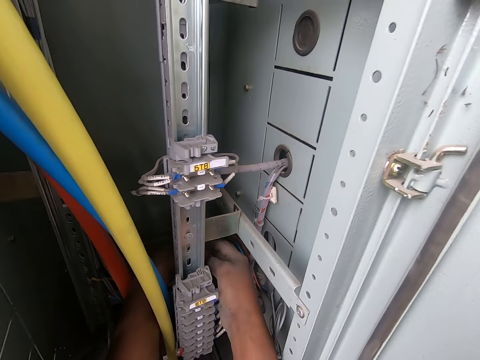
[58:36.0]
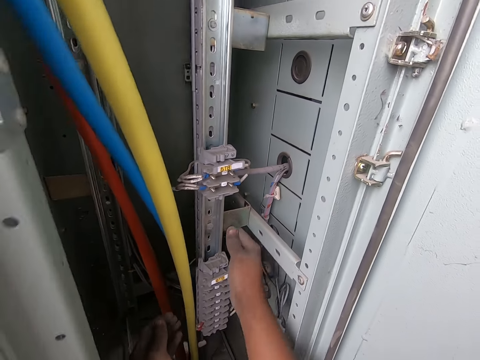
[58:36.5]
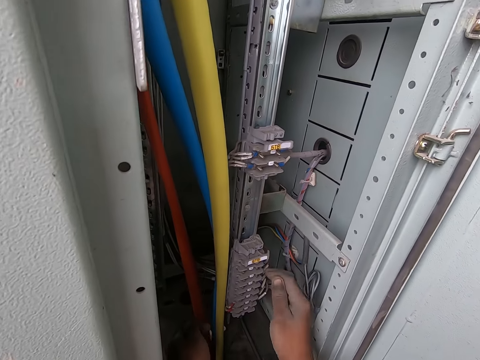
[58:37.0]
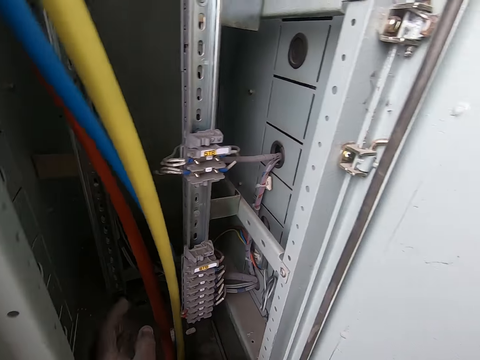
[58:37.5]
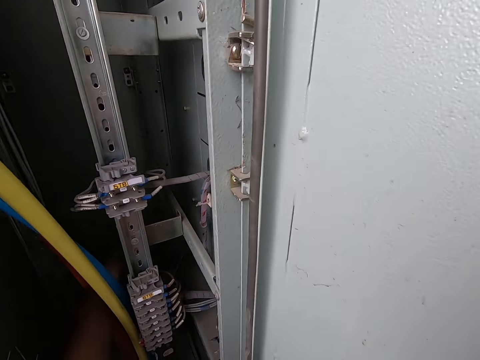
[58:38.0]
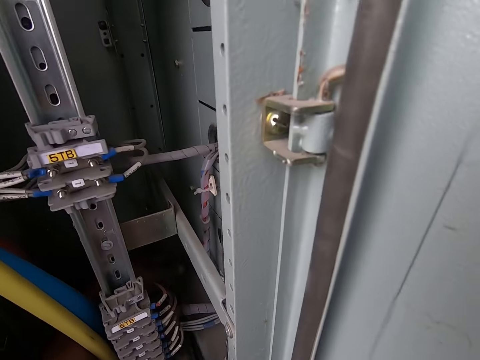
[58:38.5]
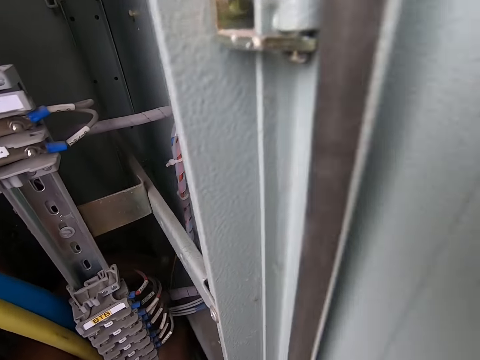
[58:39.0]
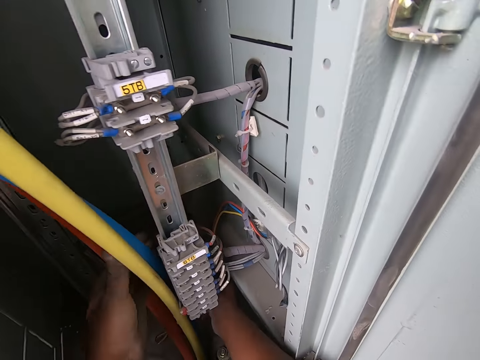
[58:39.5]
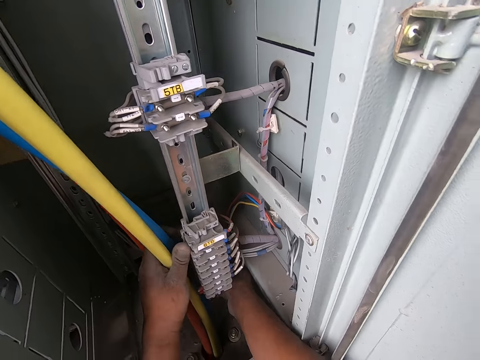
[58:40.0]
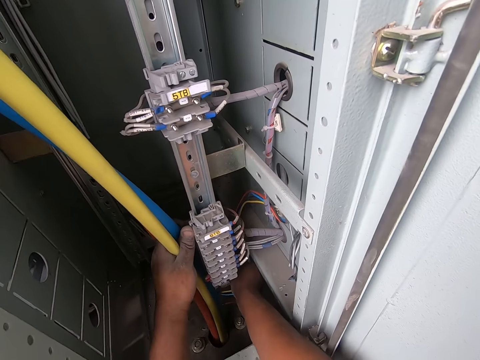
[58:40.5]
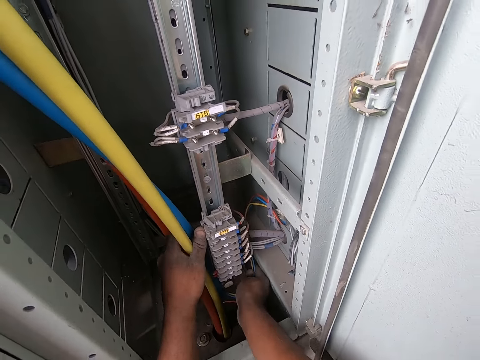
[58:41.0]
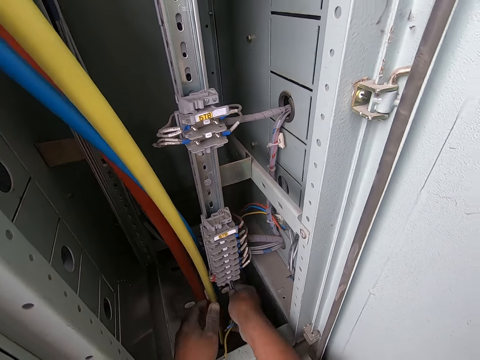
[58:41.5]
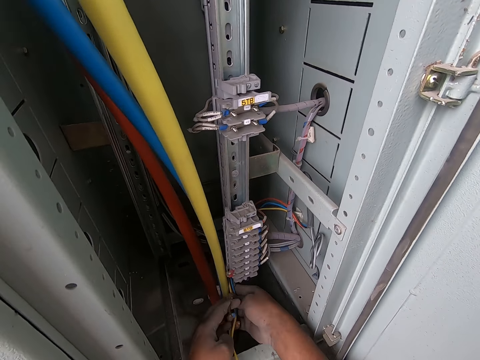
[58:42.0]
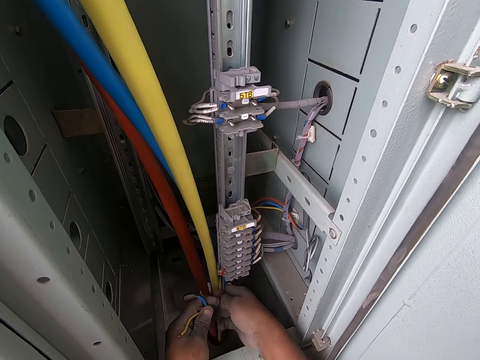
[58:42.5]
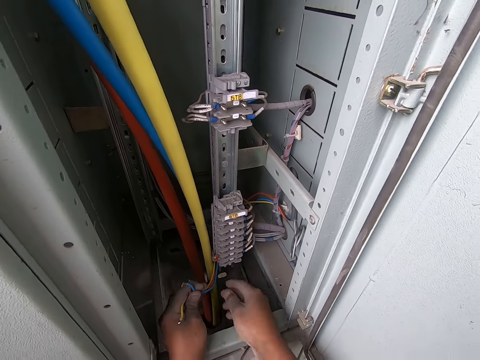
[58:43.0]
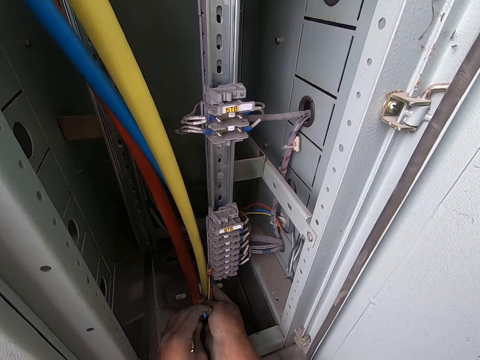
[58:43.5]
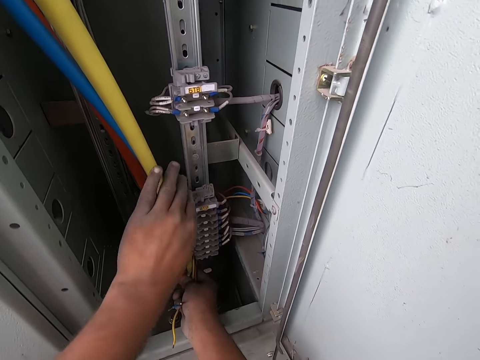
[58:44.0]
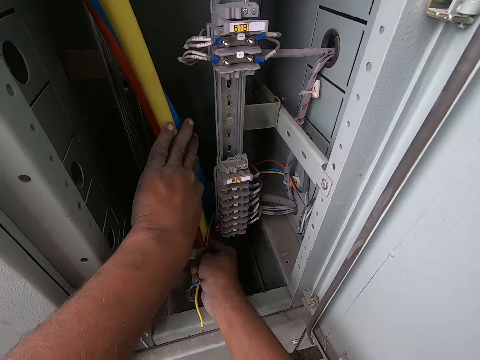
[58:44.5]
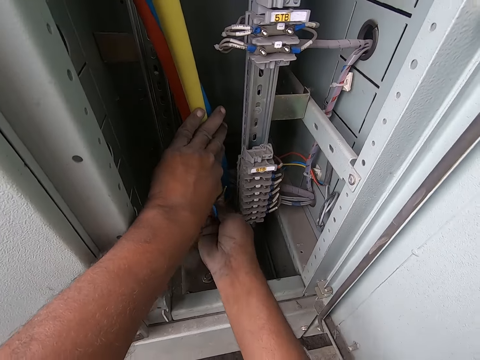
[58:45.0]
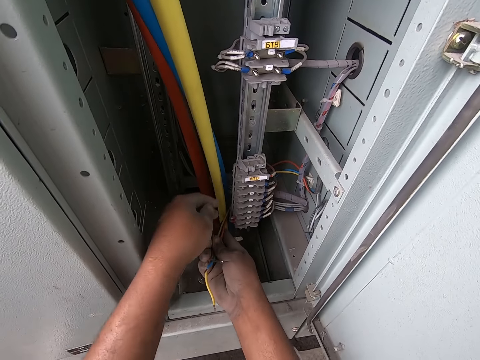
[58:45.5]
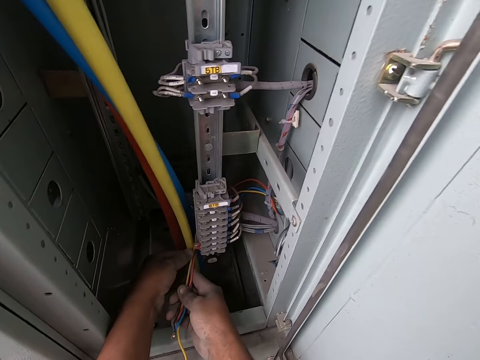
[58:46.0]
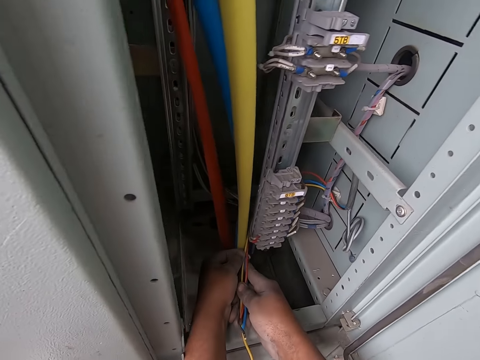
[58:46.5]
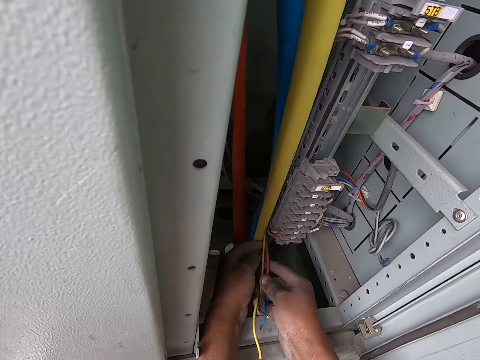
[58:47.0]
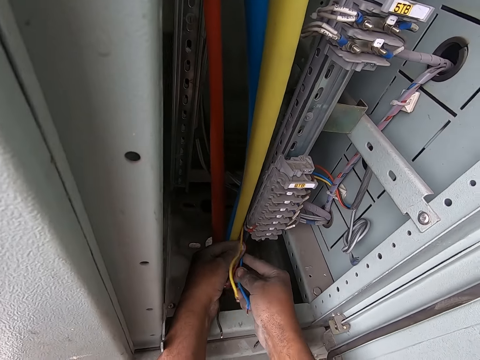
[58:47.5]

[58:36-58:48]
The camera wearer tucks the red wire, the blue wire, the black wire and the yellow wire behind the cable with his right hand. He pulls the red wire, the blue wire, the black wire and the yellow wire behind the cable with his left hand. He pushes the red wire, the blue wire, the black wire and the yellow wire behind the cable with his right hand. He holds the cables with his left hand. He pulls the red wire, the blue wire, the black wire and the yellow wire with his right hand. He holds the red wire, the blue wire, the black wire and the yellow wire with his left hand. He holds the red wire, the blue wire, the black wire and the yellow wire with his right hand. He pushes the cables with his left hand. He holds the cables in both hands.

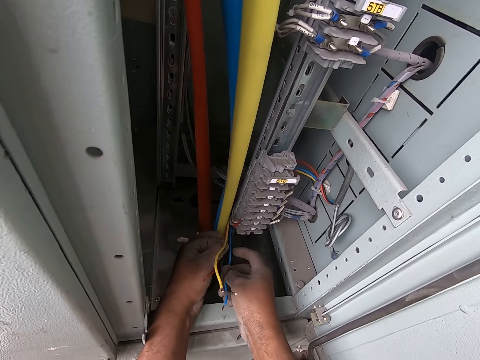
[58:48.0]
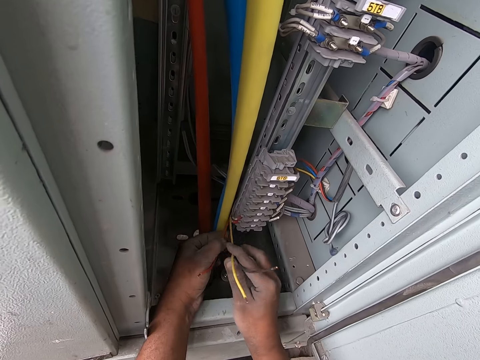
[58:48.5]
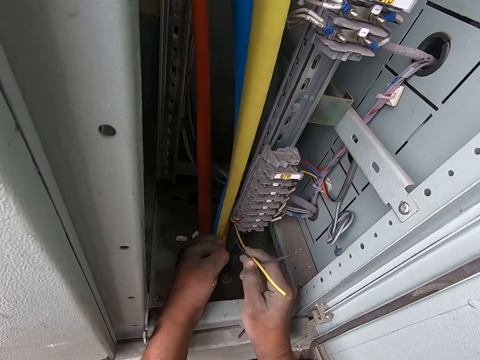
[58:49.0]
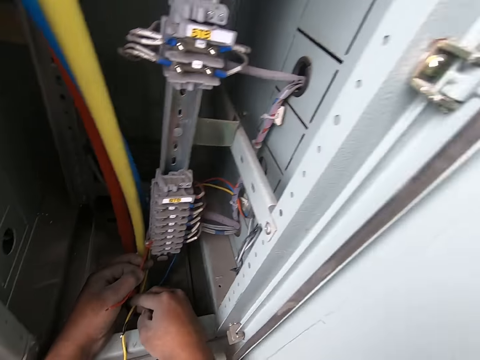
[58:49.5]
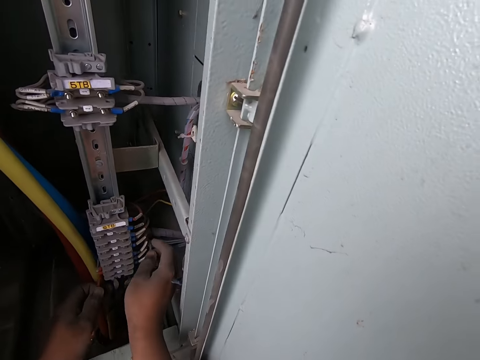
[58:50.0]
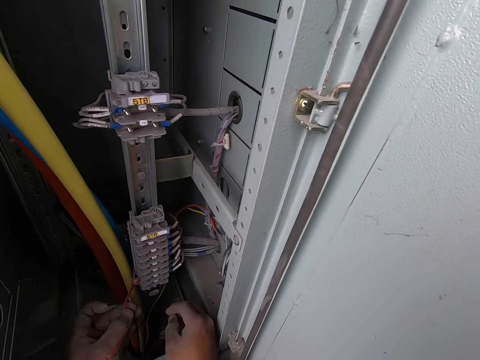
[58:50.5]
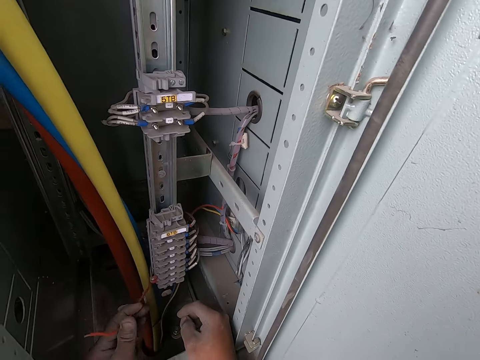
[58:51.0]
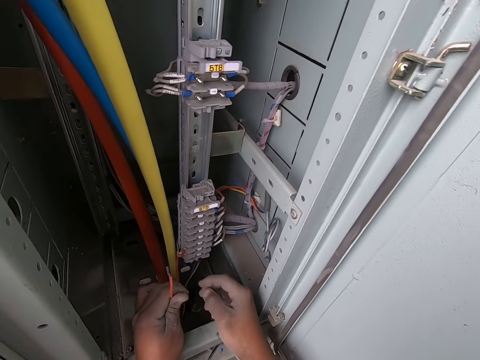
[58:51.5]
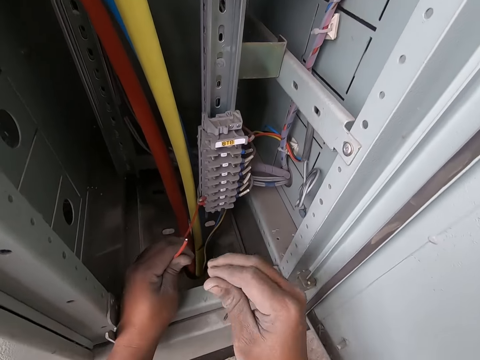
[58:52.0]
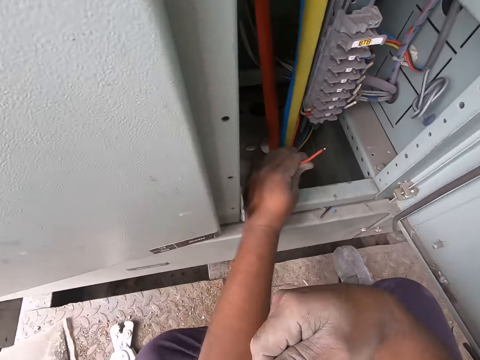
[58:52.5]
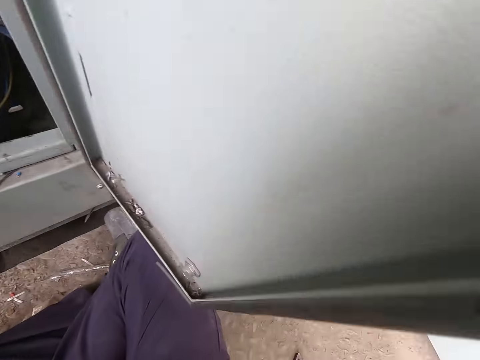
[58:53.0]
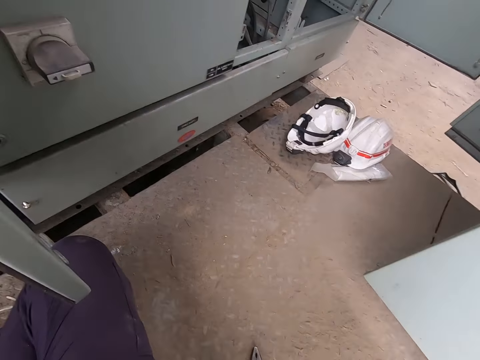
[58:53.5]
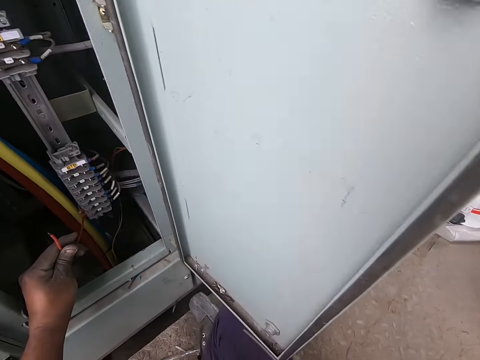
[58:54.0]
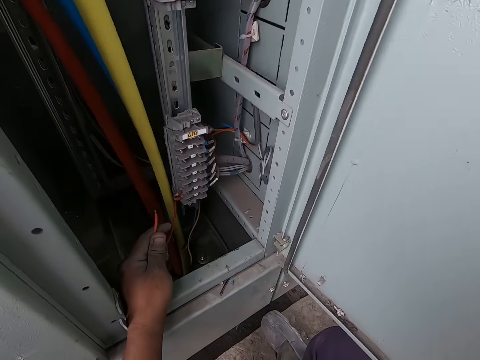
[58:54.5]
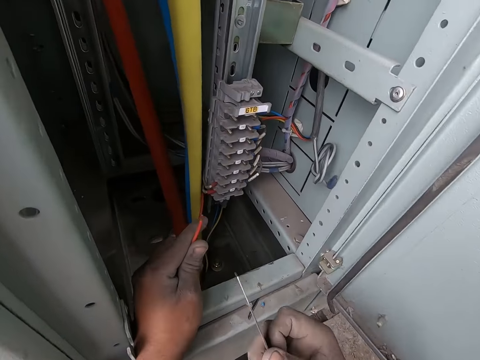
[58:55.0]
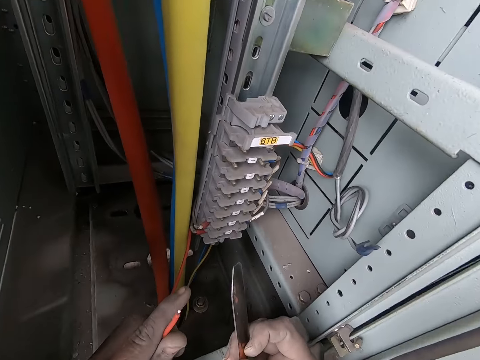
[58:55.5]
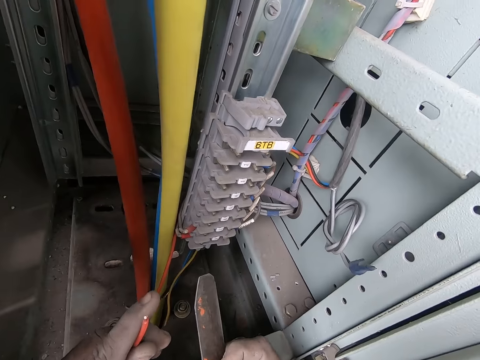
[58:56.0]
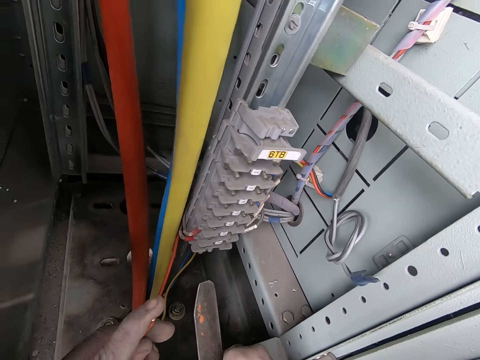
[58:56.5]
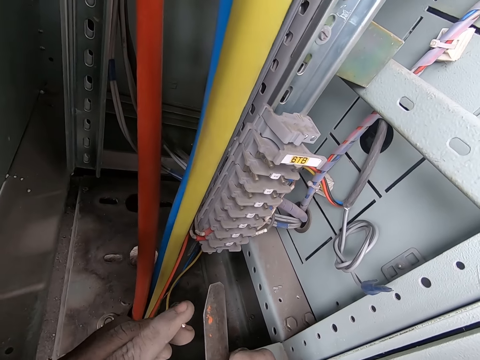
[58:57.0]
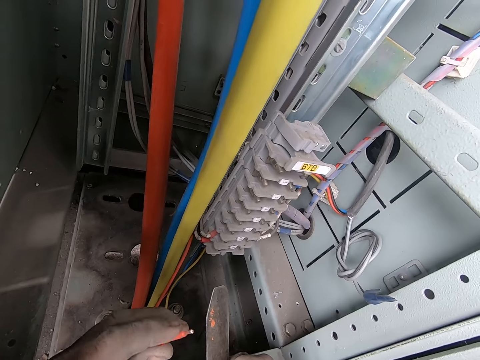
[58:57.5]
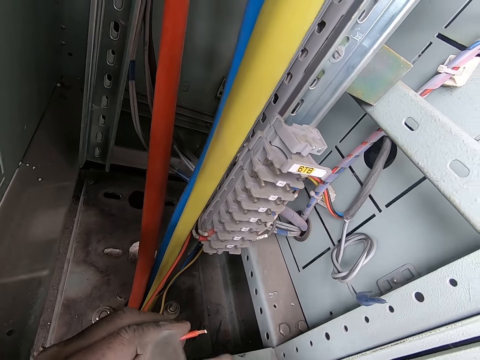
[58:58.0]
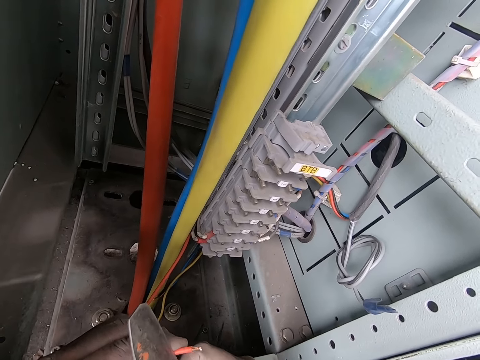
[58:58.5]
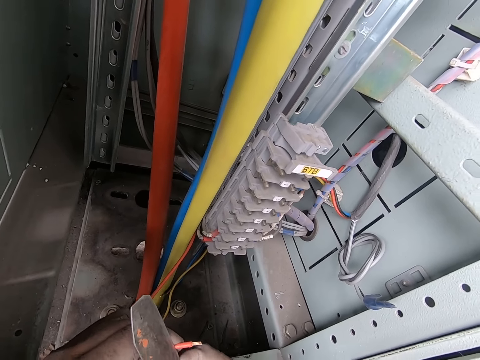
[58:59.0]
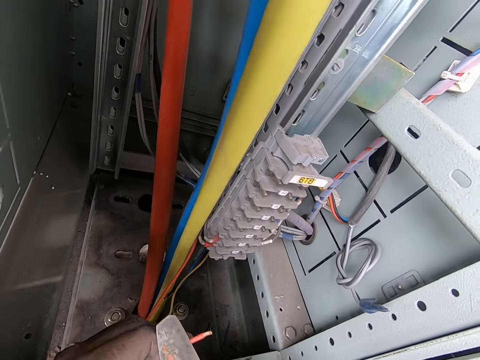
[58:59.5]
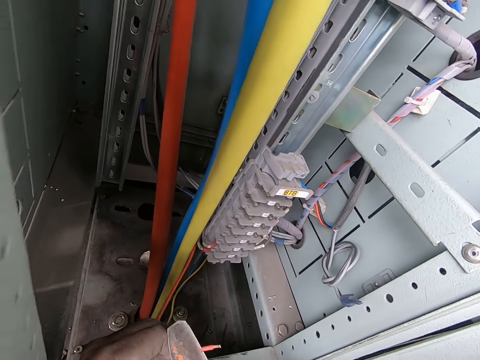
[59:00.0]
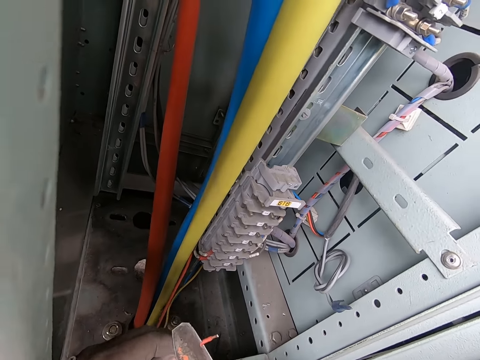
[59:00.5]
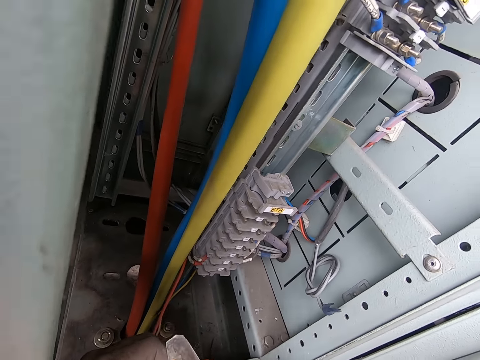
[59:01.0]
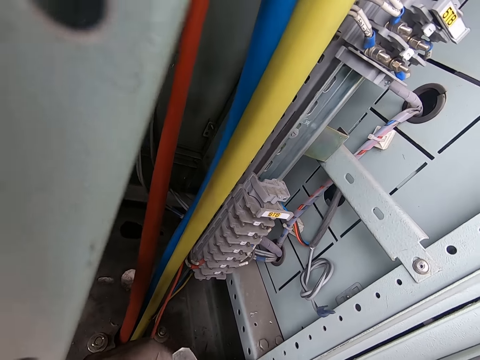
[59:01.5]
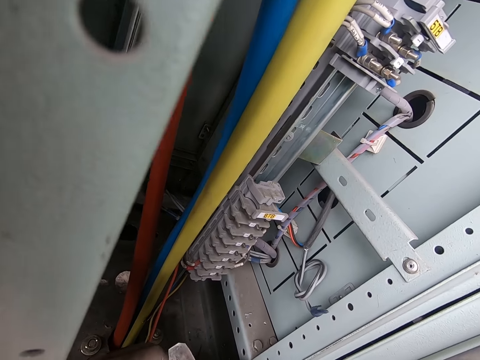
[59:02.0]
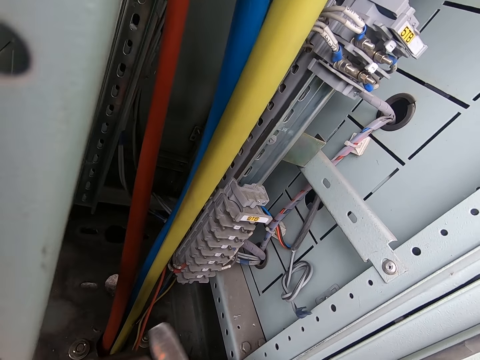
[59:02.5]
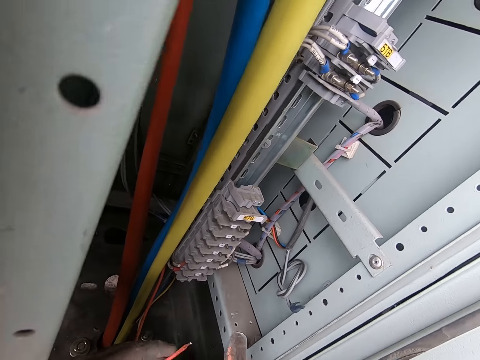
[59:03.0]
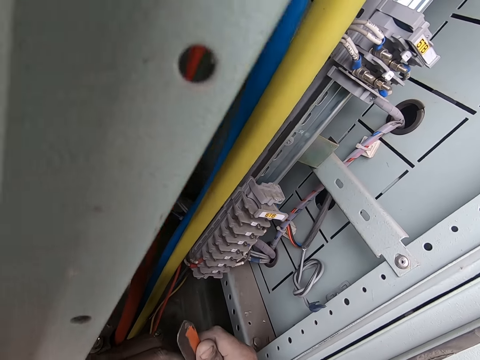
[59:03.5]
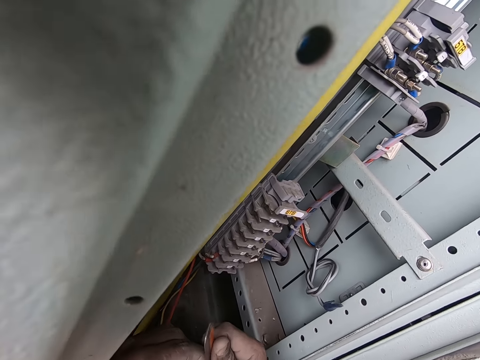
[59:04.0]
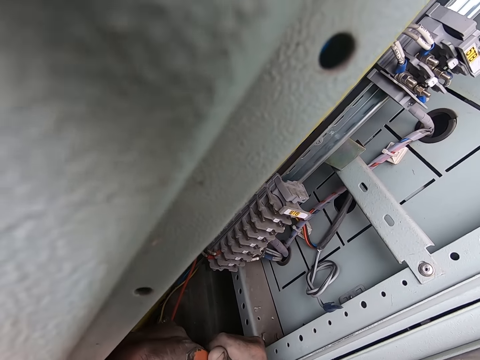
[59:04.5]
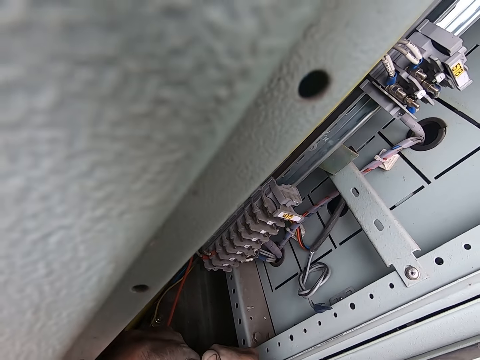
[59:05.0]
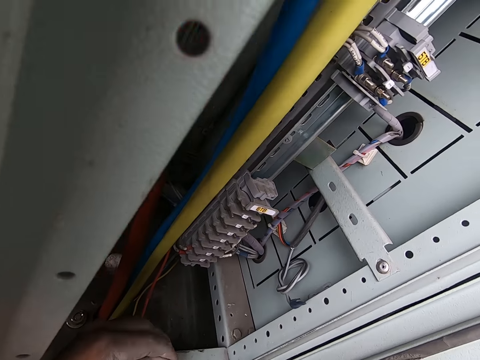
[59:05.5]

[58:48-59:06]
The camera wearer holds a red cable in his left hand. He holds a blue and a yellow cable in his right hand. He drops the blue and yellow cables in the locker with his right hand. He wipes the red cable with his right hand. He takes a knife. He holds the knife in his right hand. He talks. He cuts the cable jacket of the red cable with the knife in his right hand while talking.
